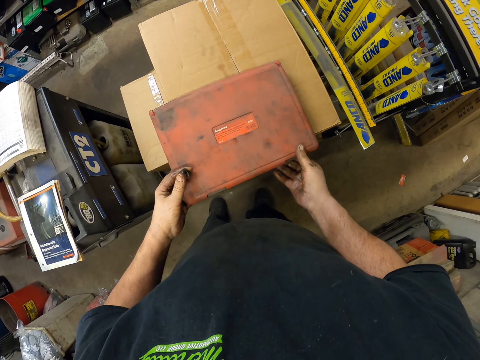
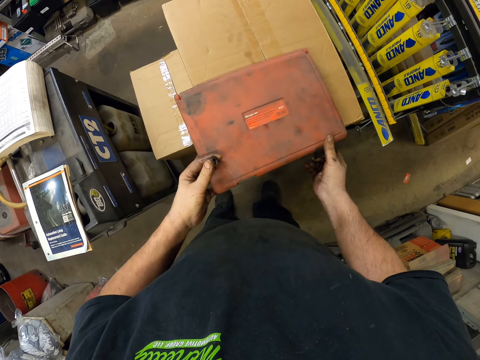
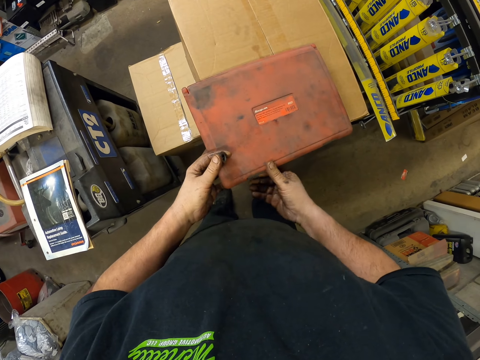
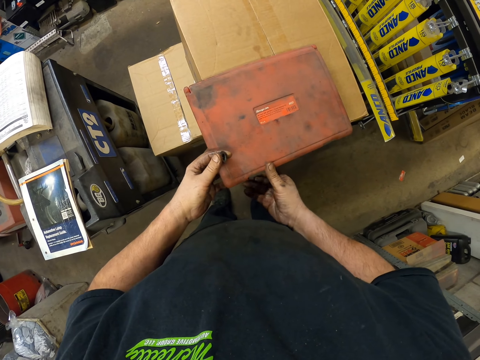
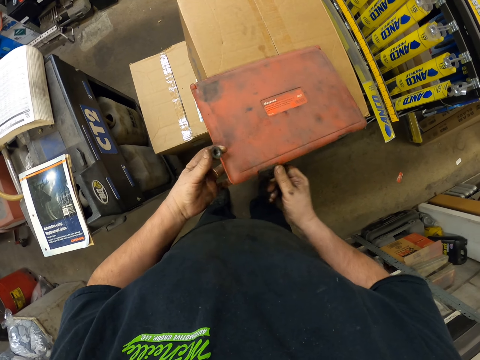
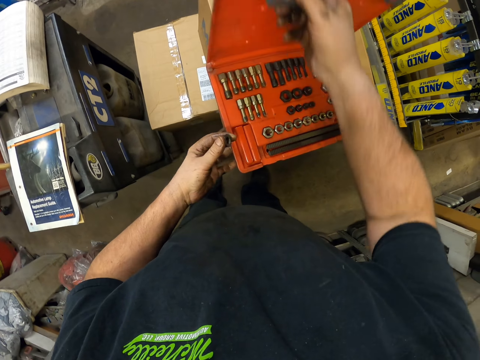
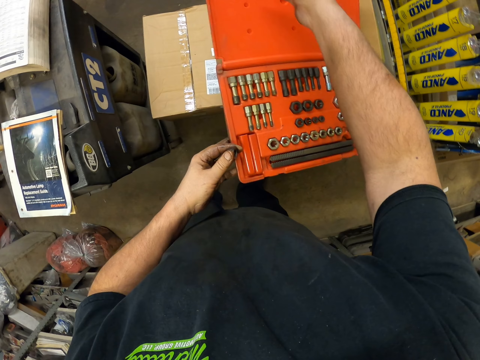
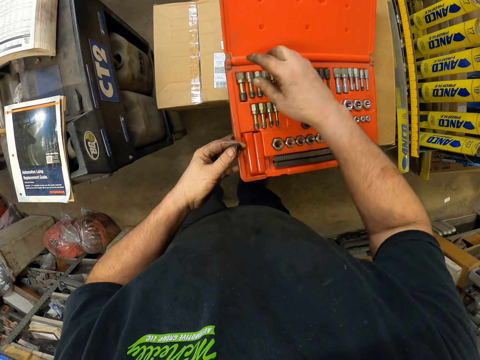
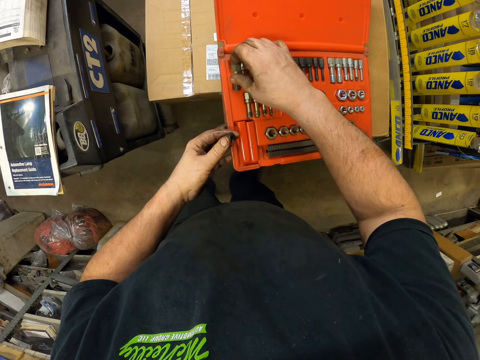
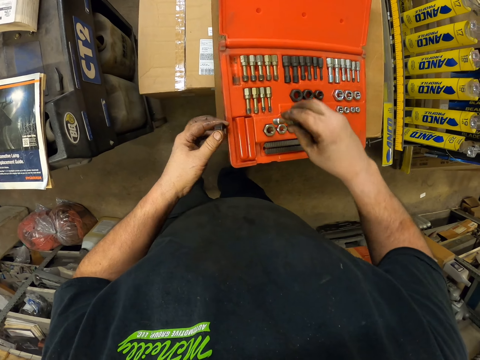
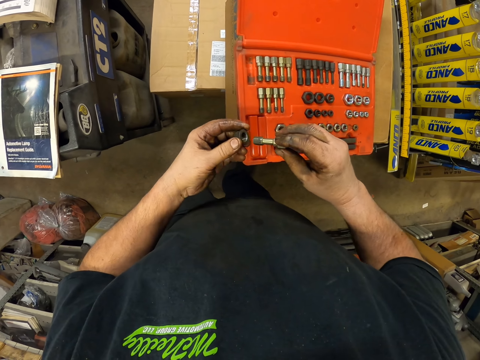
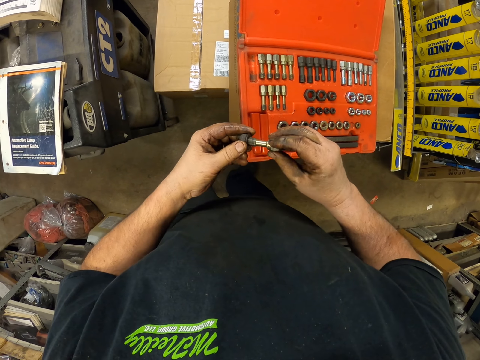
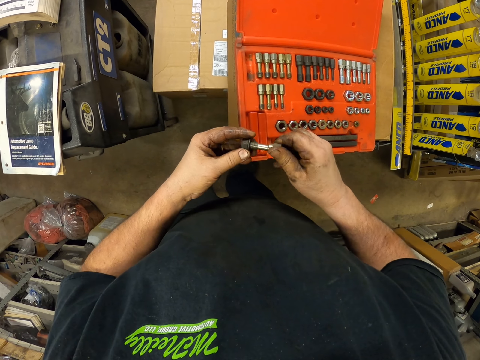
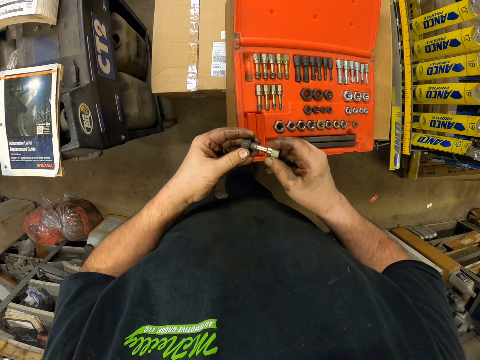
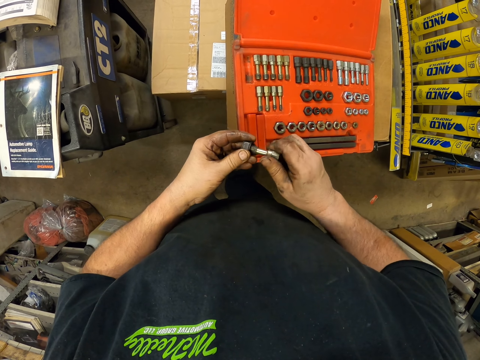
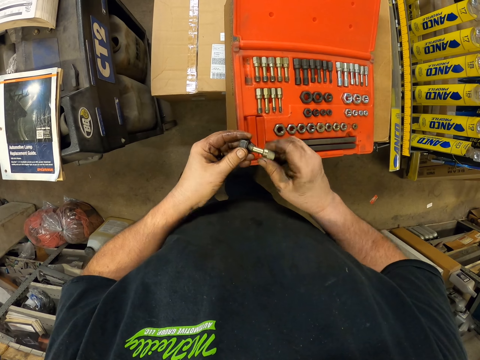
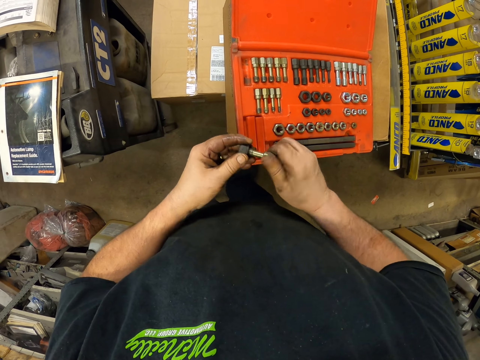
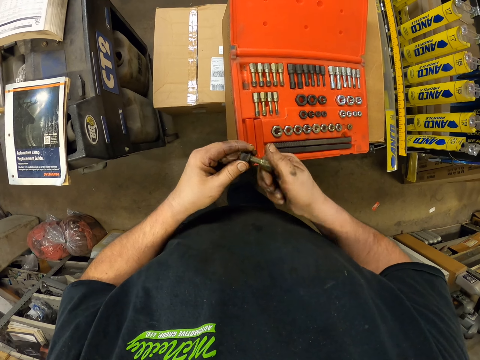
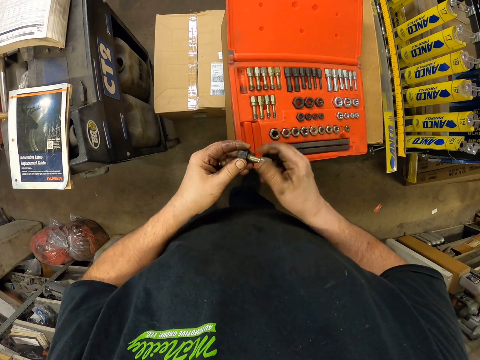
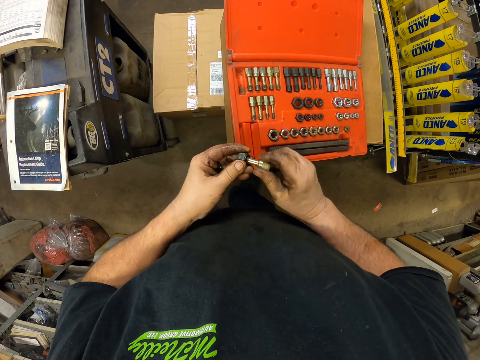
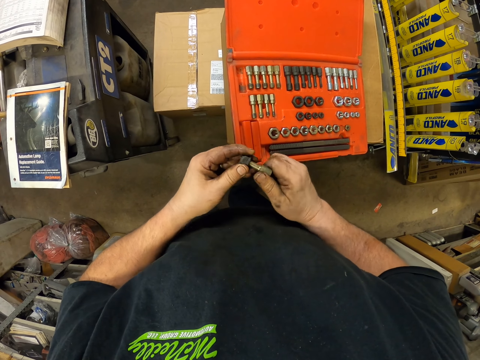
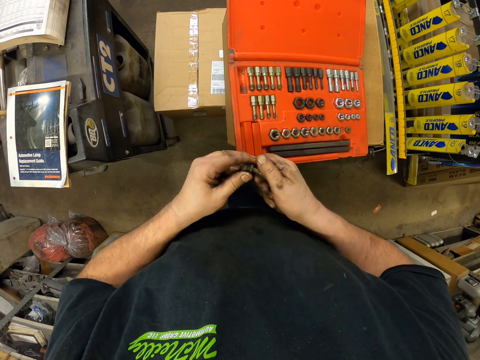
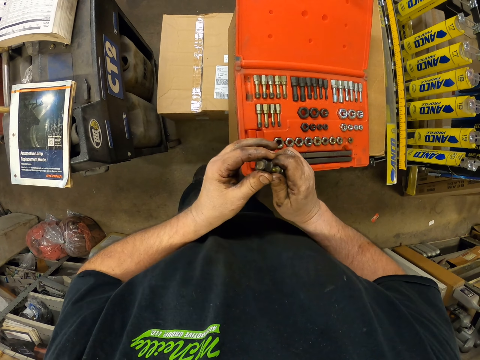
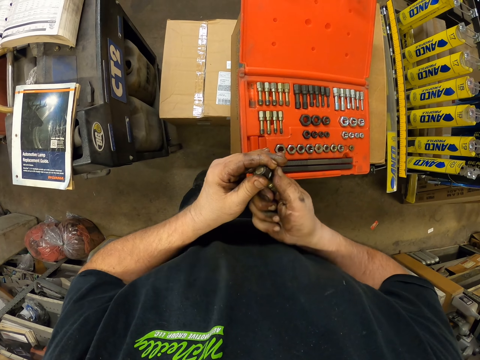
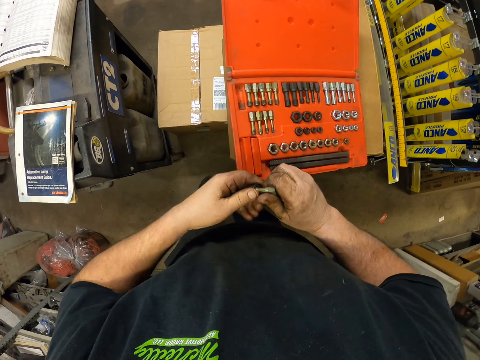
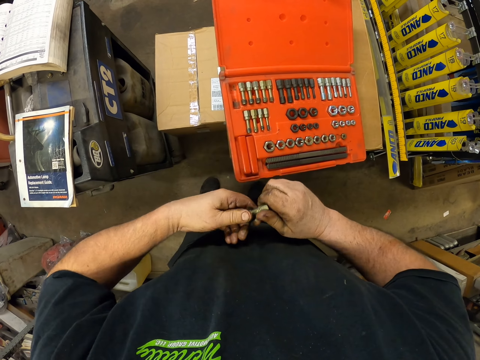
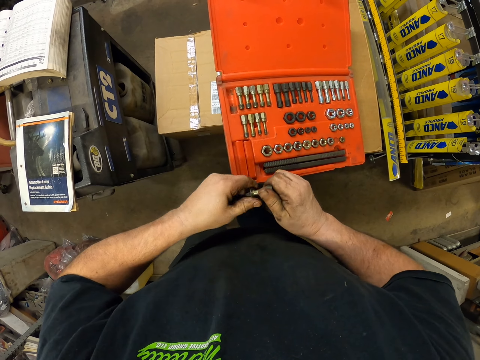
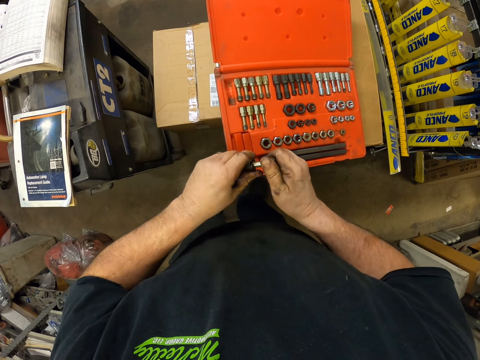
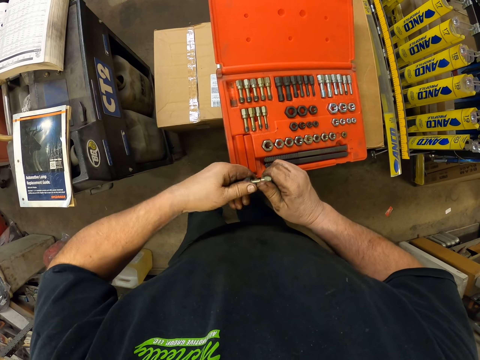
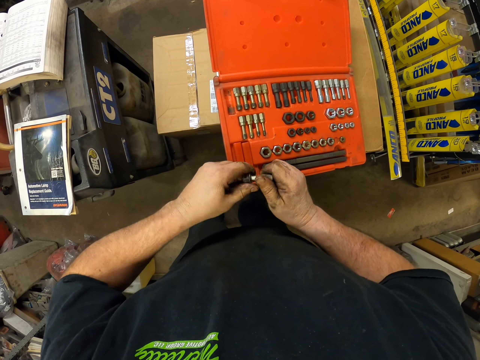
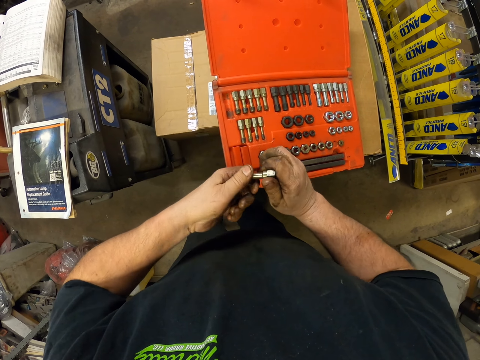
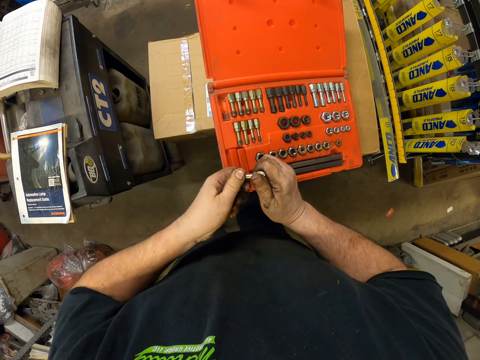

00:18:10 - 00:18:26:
The camera wearer opens the container. They pick up the bolt. They connect the nut and bolt. They connect the nut to the bolt. They rotate the nut in the bolt. They tighten the nut to the bolt.

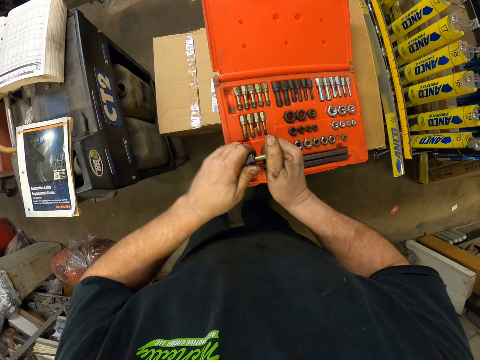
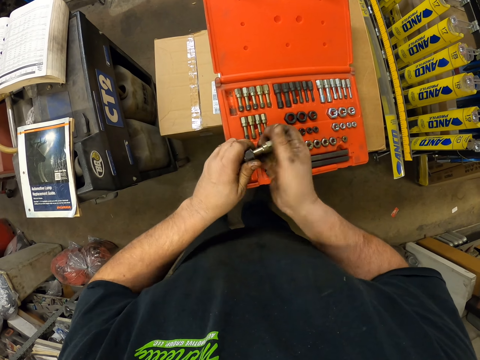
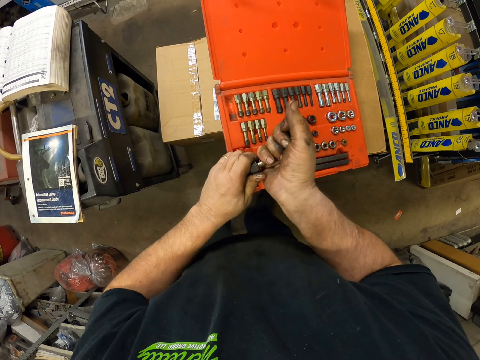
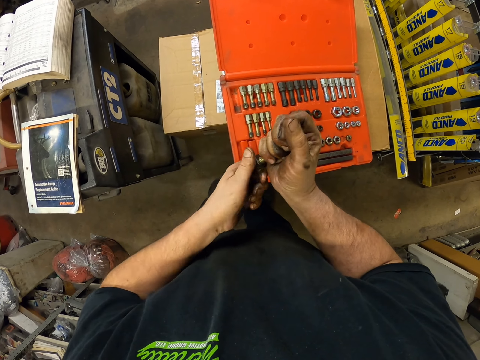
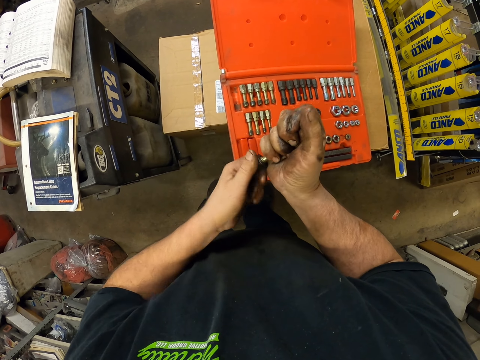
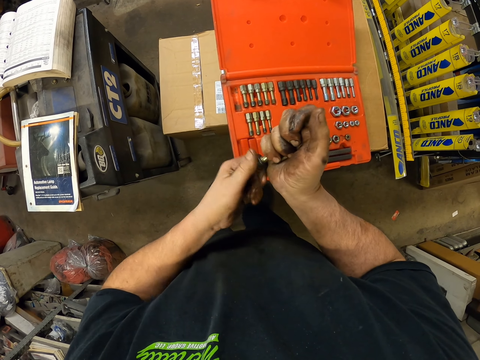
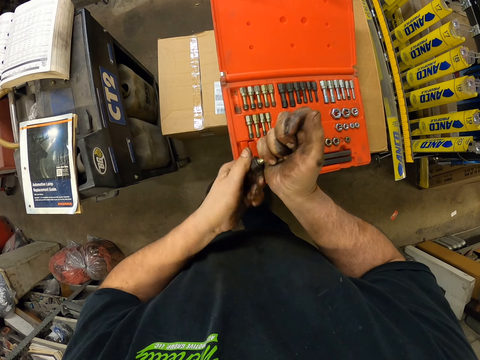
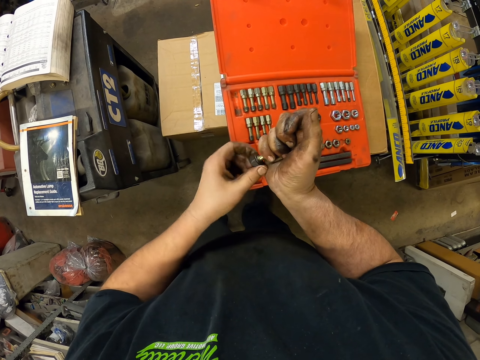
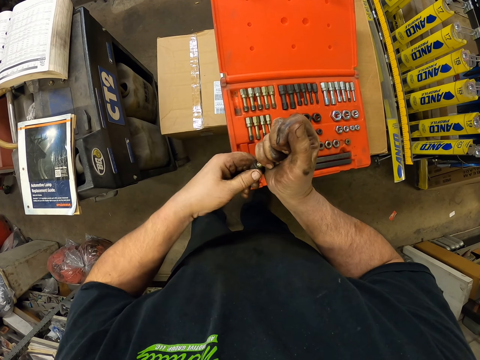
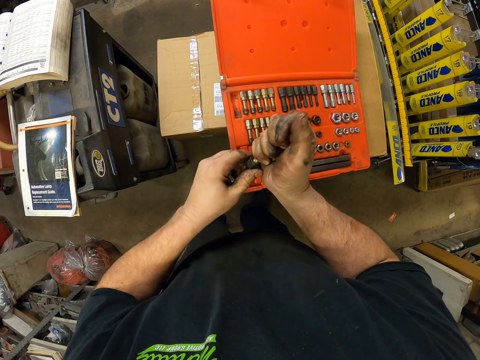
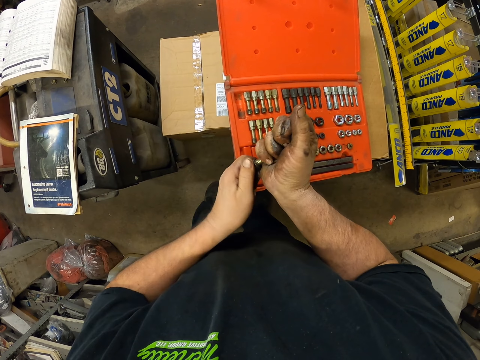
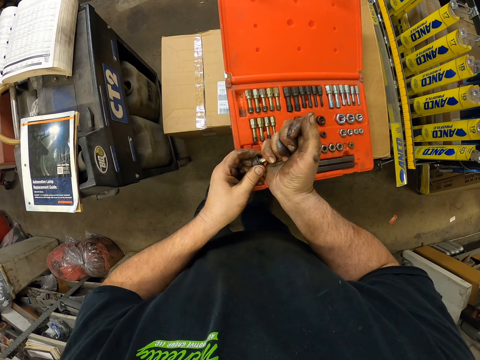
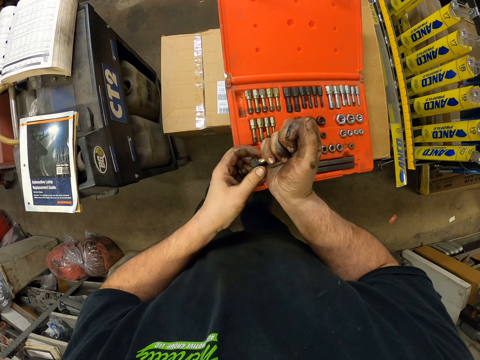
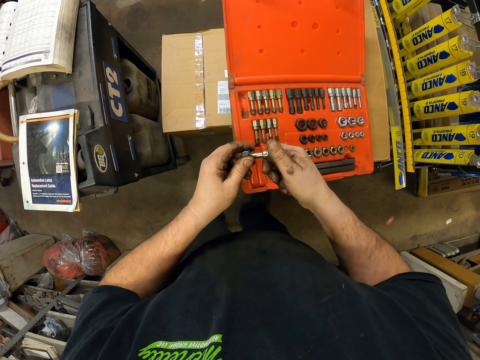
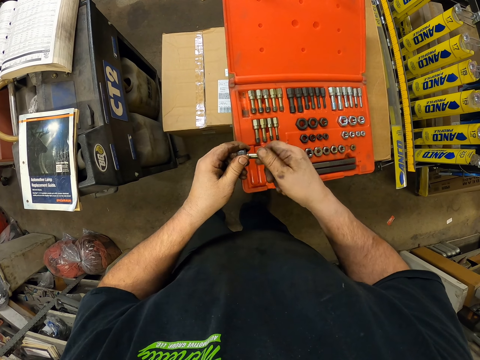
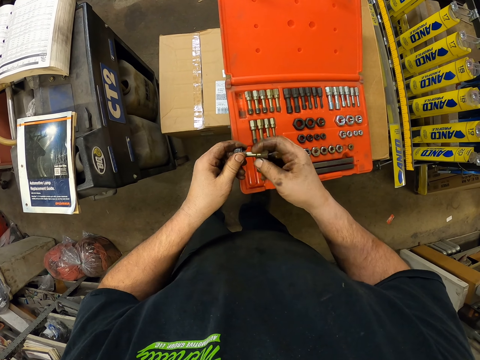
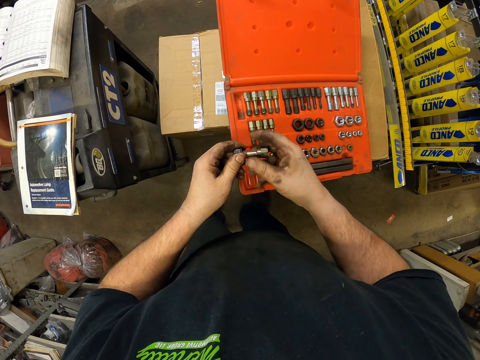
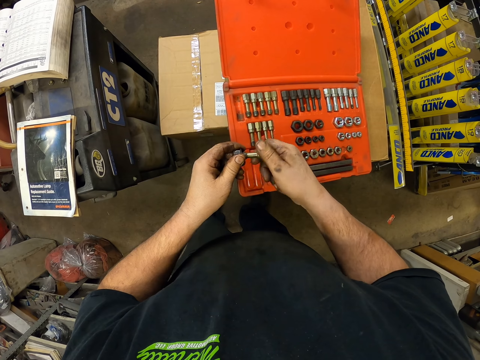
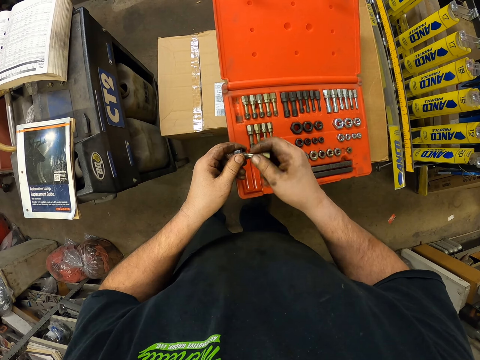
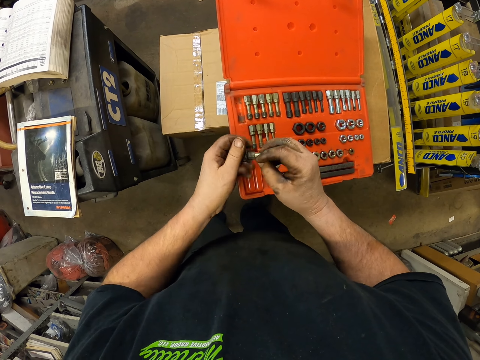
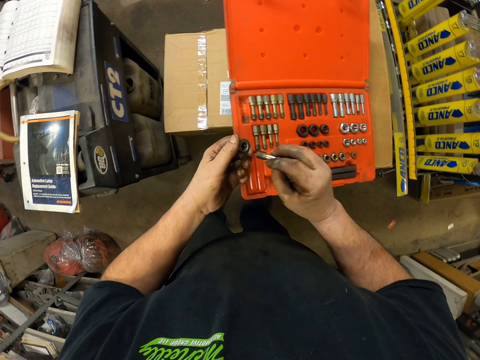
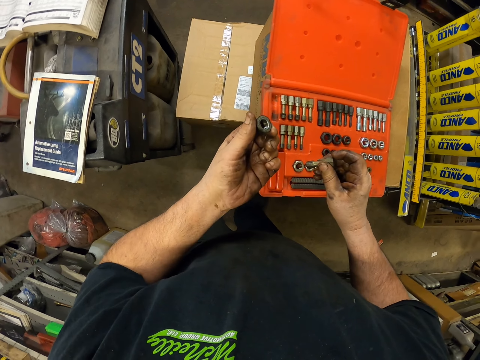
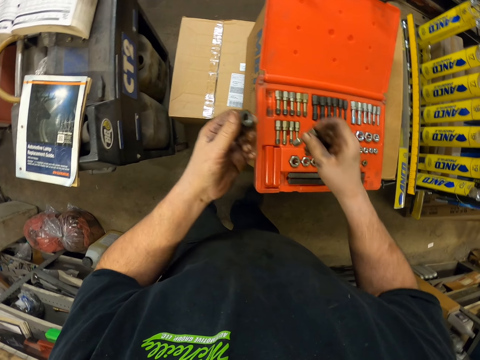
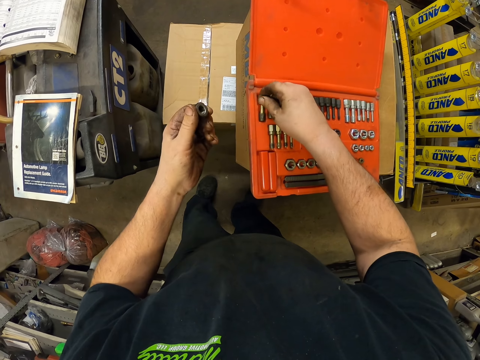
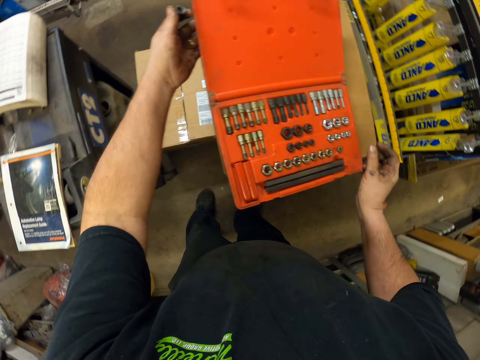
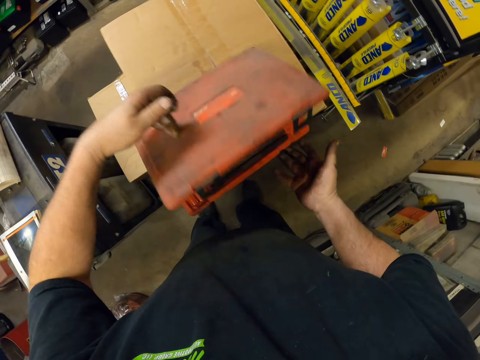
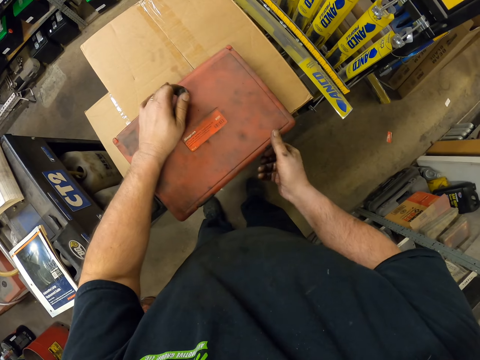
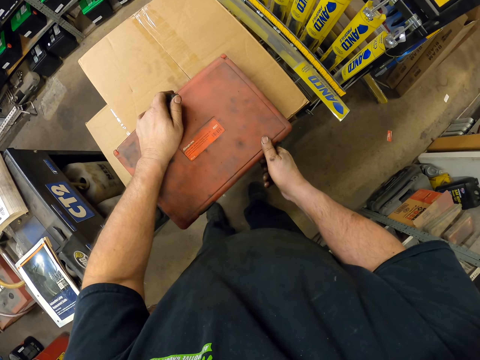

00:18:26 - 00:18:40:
The camera wearer removes the nut from the bolt. They put the bolt on the container. They close the container.
